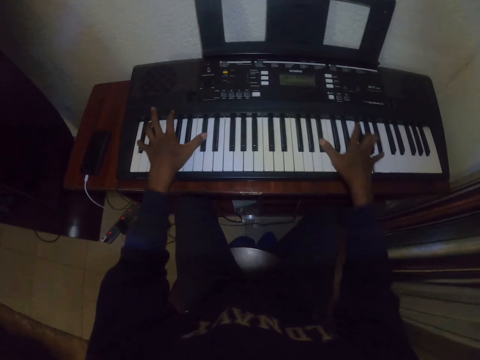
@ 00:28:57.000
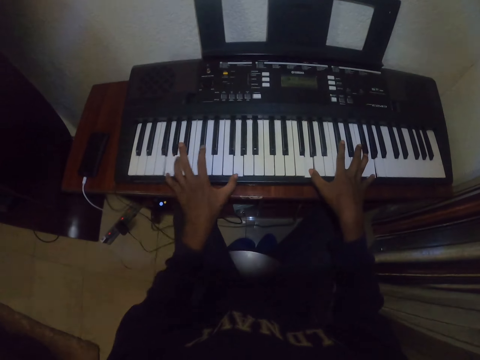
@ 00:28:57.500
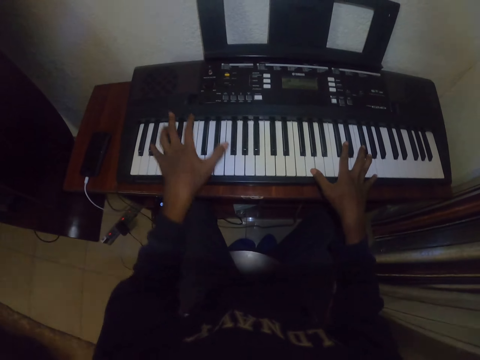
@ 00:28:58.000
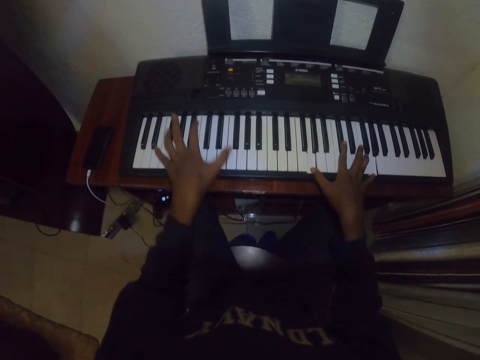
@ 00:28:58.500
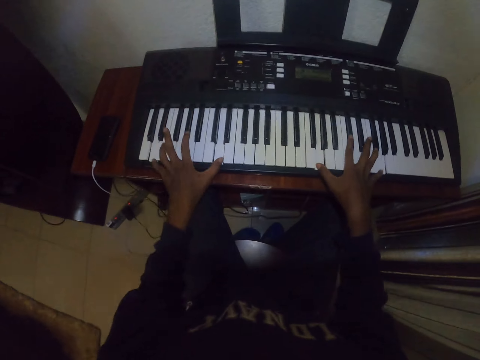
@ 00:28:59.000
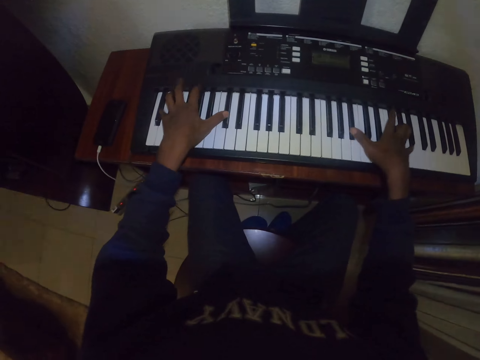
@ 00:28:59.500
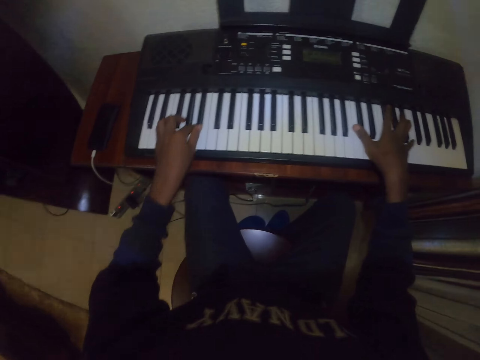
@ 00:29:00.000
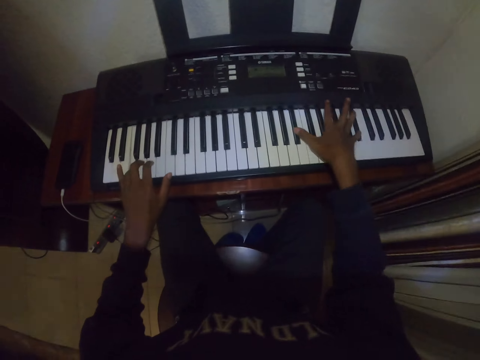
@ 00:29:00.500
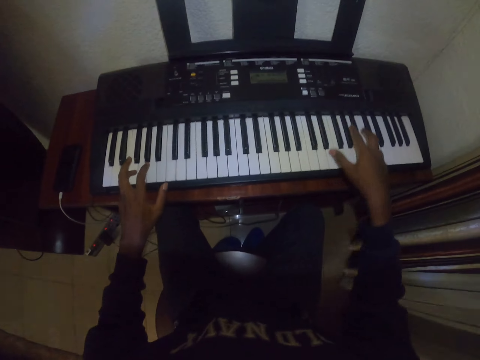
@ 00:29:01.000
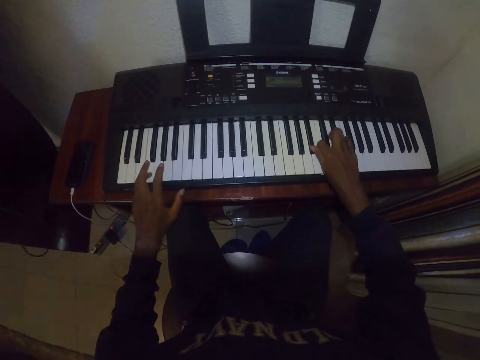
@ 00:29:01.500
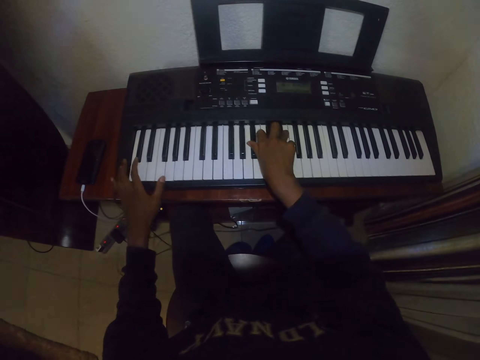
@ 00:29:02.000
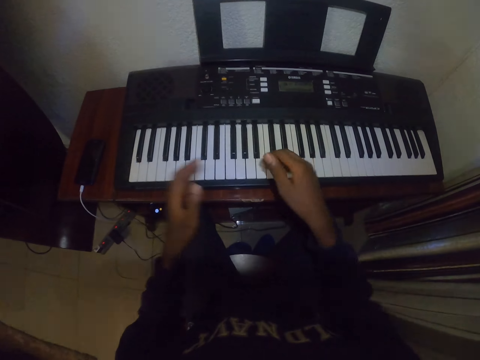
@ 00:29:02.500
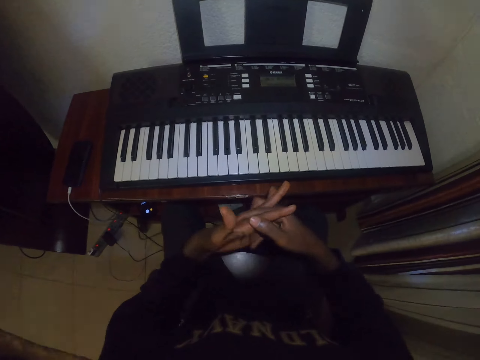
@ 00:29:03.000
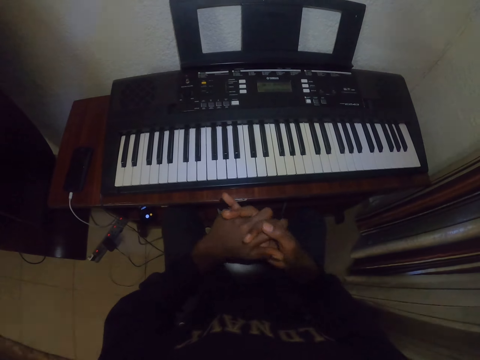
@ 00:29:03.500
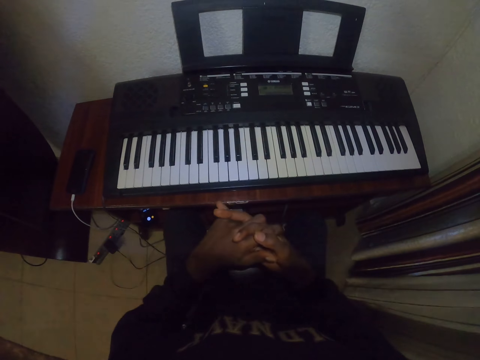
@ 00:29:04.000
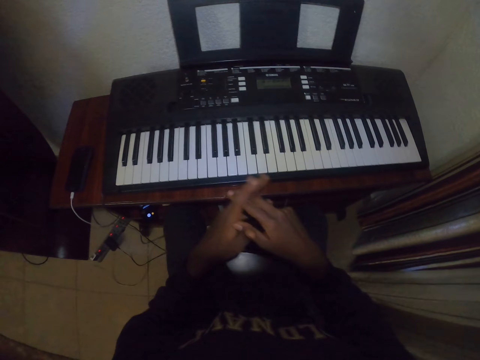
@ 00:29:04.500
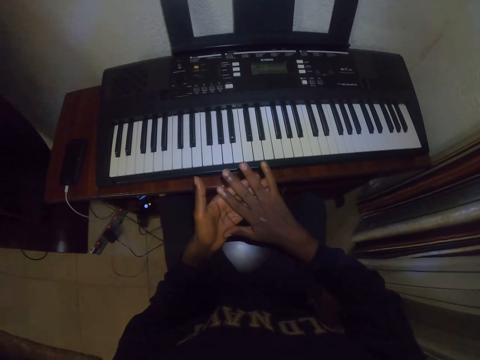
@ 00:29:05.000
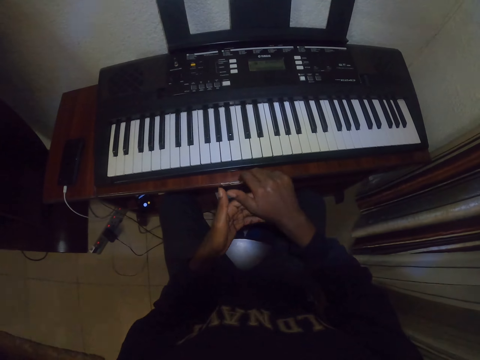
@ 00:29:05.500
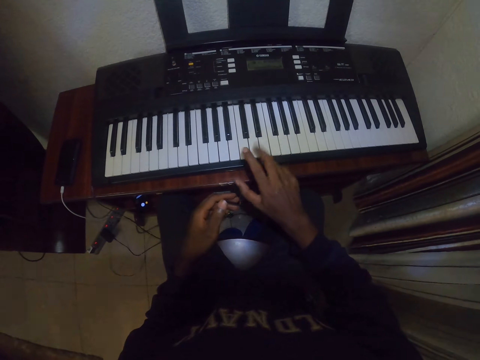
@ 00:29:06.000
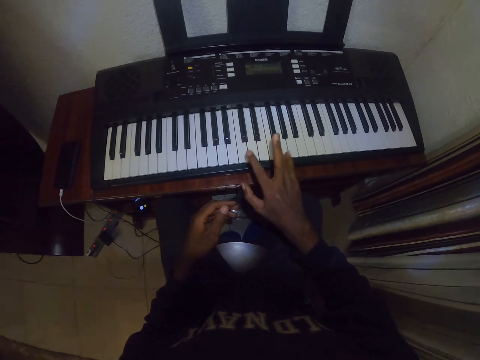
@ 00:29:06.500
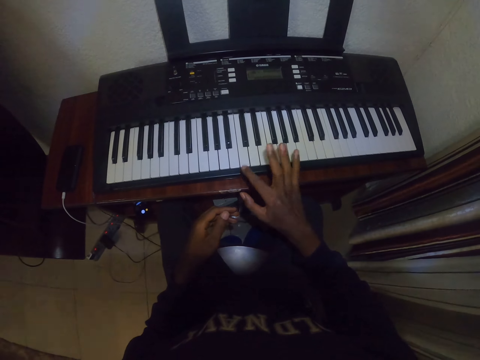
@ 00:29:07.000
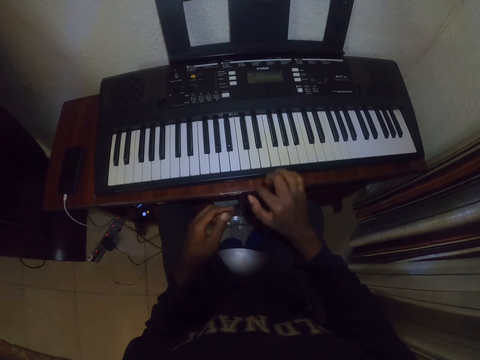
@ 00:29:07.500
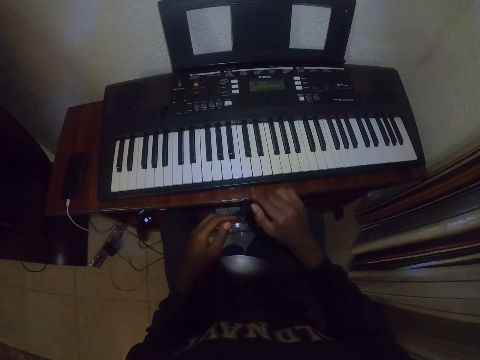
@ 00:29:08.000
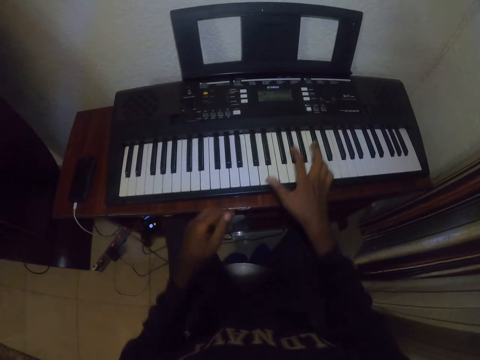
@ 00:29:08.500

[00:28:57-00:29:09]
The camera wearer stops playing the piano. They move both hands up. They hold both hands together. They touch the hands. They flex the right fingers. They move the fingers.

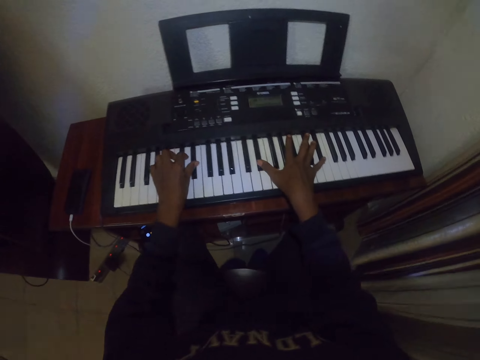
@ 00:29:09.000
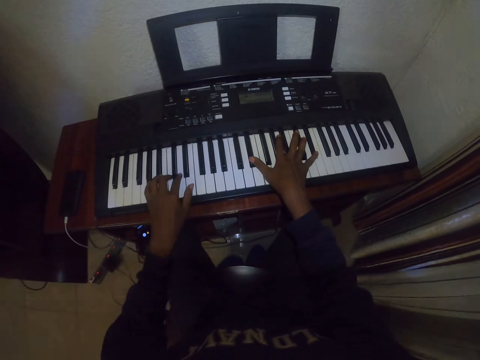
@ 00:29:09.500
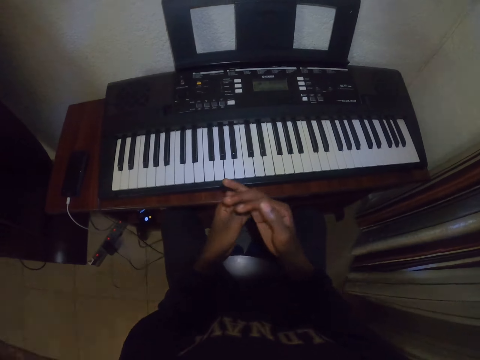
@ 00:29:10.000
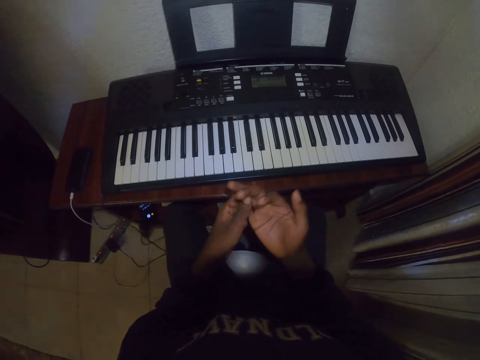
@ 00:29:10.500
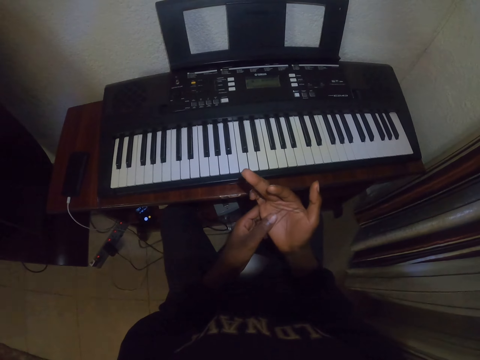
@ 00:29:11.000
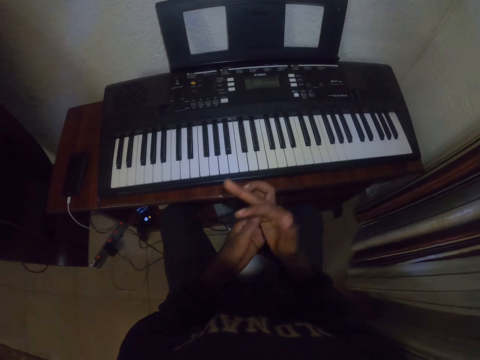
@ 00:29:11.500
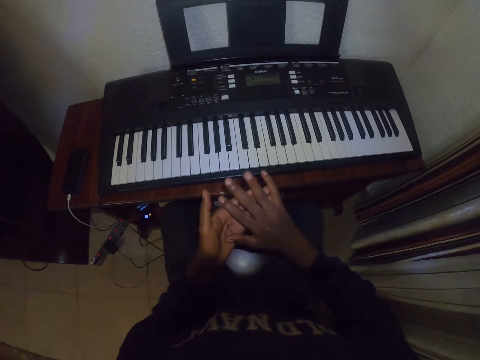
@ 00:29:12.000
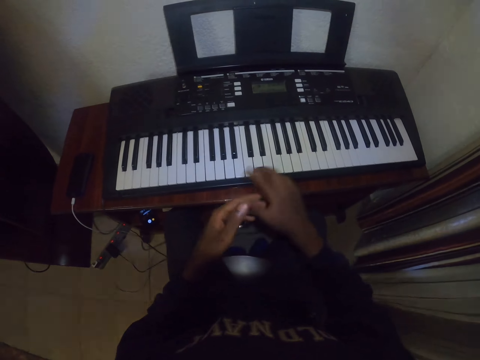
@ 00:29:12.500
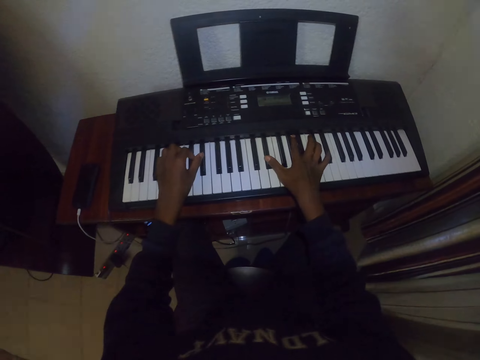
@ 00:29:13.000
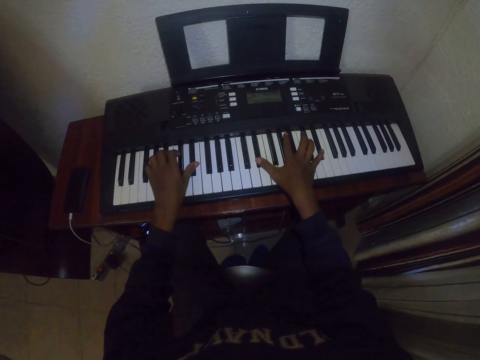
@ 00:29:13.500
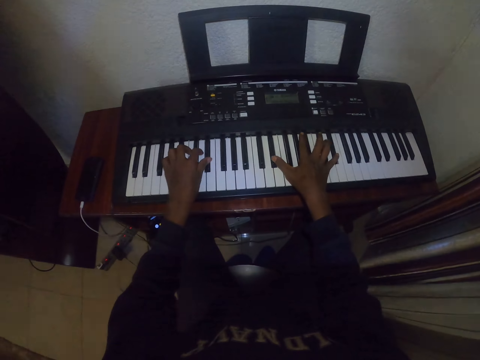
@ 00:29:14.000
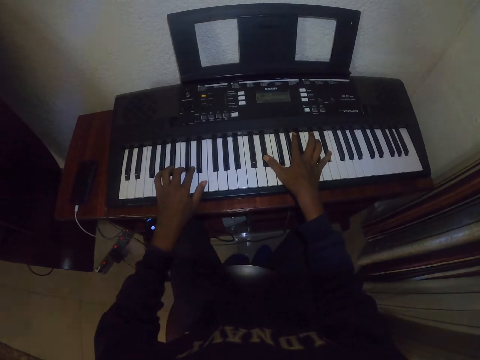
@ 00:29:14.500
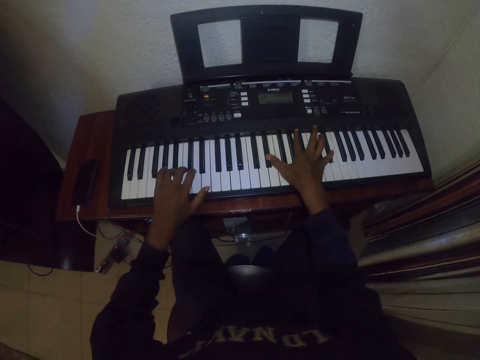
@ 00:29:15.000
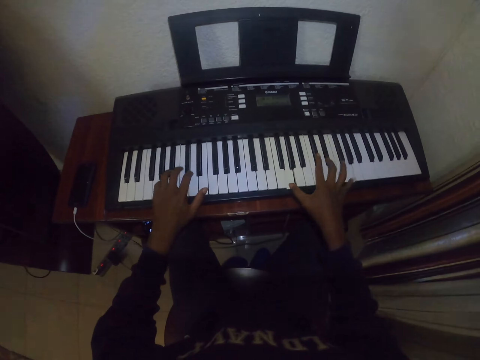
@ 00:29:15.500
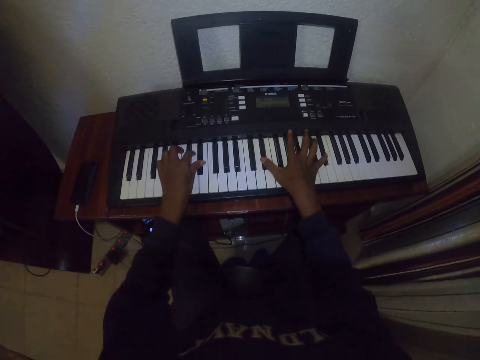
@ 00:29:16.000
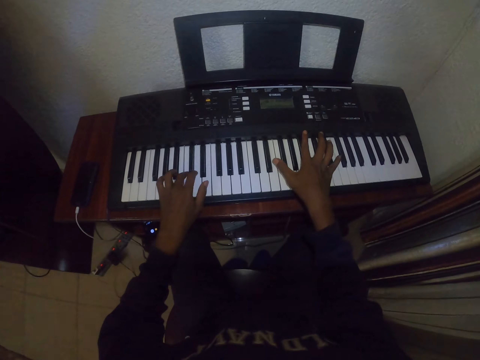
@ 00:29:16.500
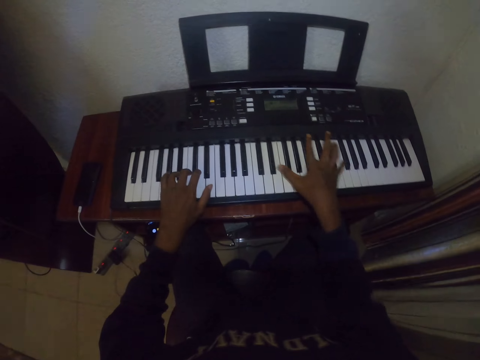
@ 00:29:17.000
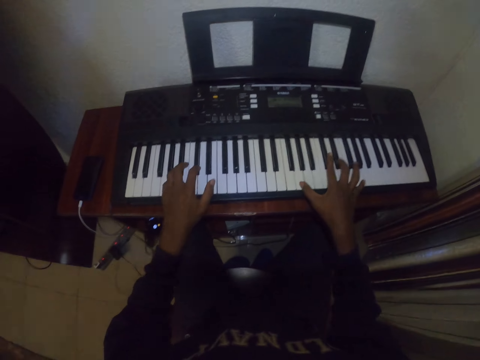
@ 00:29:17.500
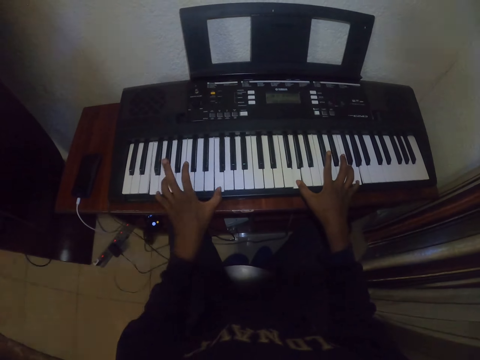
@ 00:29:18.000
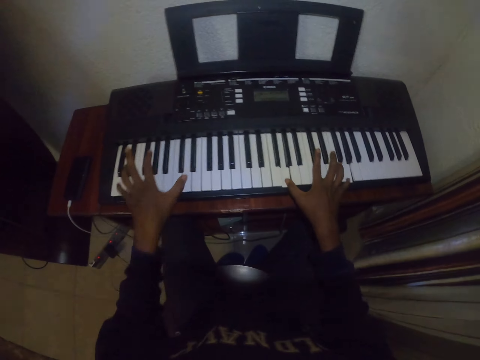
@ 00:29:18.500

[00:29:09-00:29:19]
The camera wearer moves both hands forward. They place a hand on the piano and play the piano. They lift the hand up. They hold both hands together. They touch the fingers. They move the hands down, place a hand on the piano and play the piano.

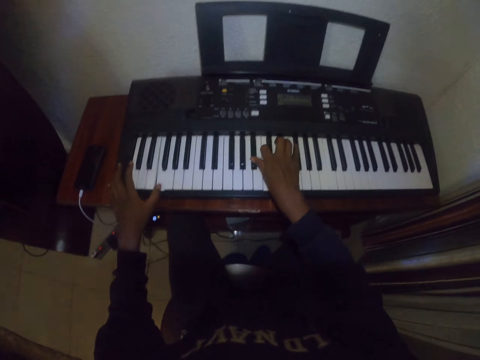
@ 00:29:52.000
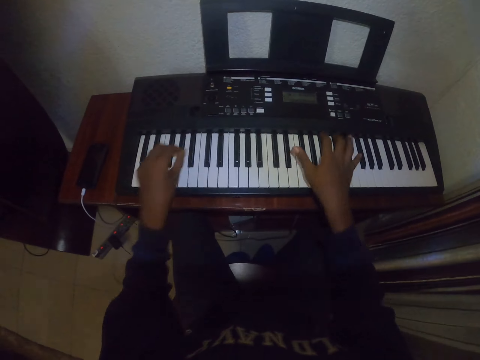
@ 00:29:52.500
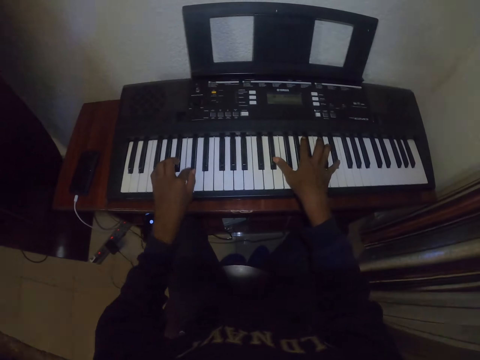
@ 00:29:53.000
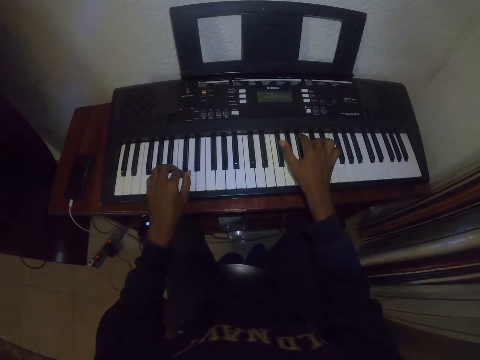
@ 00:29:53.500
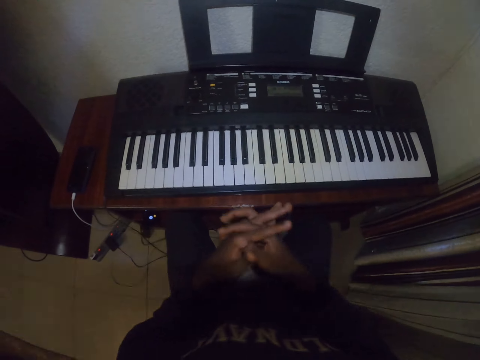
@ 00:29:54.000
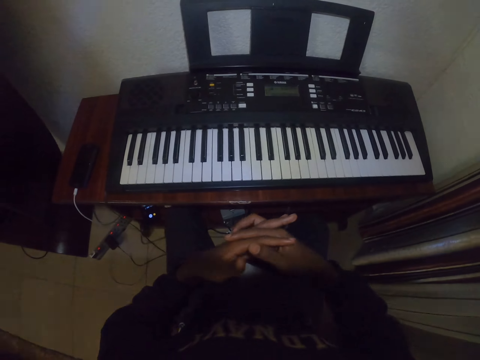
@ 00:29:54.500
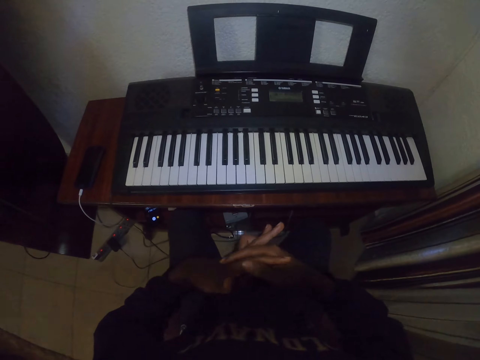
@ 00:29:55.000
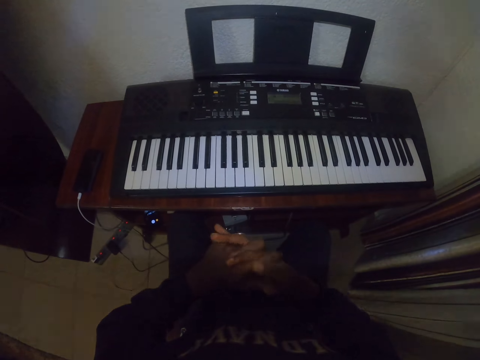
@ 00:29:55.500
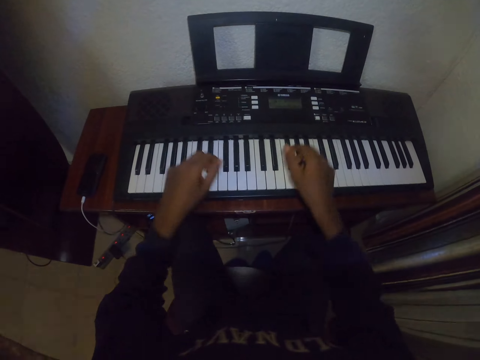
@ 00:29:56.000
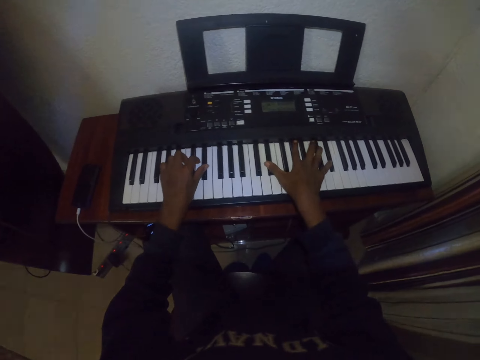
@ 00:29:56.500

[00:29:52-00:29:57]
The camera wearer stops playing the piano. They move both hands up. They hold both hands together. They move both hands down. They place a hand on the piano and play the piano.
